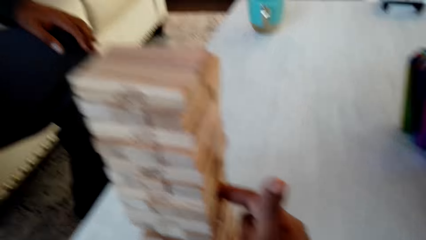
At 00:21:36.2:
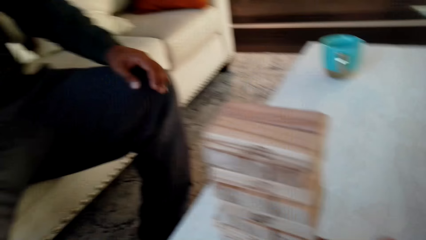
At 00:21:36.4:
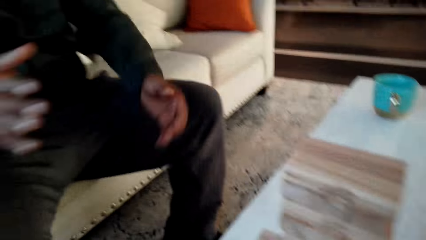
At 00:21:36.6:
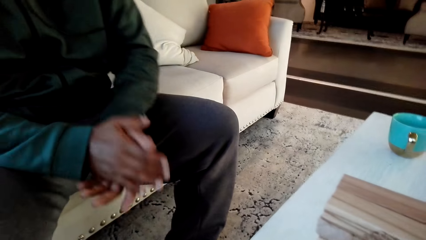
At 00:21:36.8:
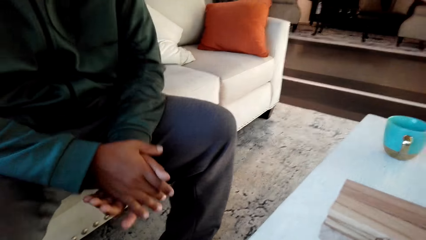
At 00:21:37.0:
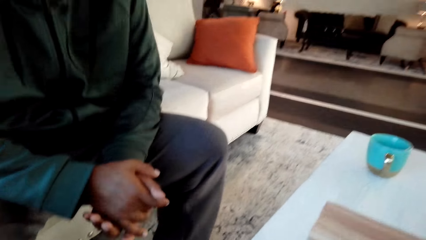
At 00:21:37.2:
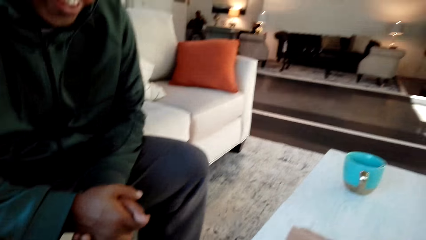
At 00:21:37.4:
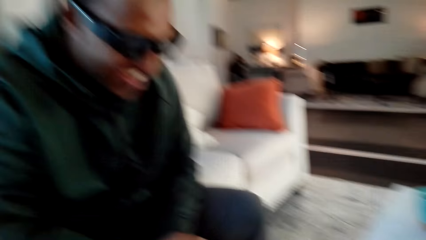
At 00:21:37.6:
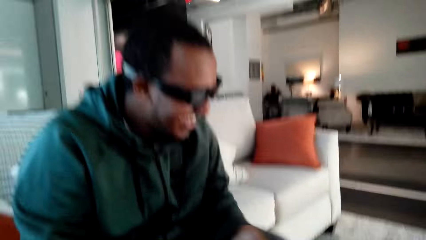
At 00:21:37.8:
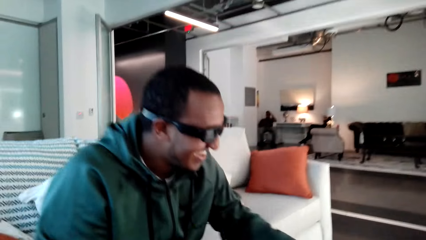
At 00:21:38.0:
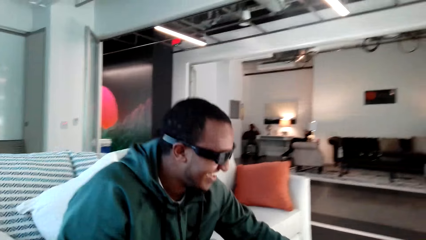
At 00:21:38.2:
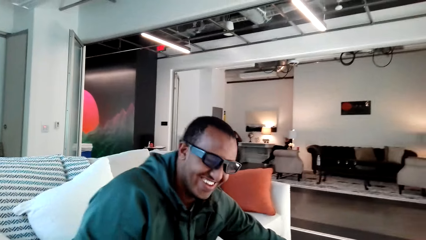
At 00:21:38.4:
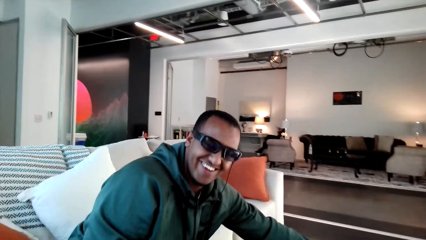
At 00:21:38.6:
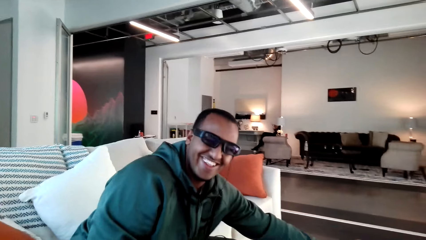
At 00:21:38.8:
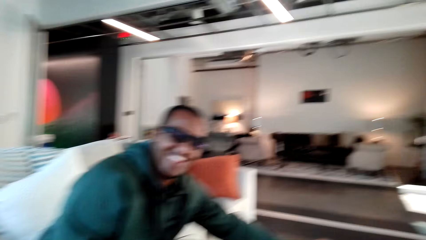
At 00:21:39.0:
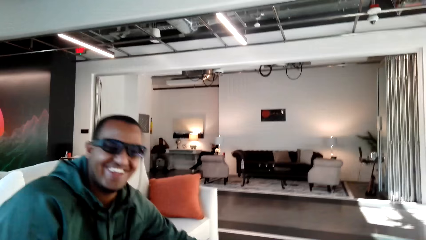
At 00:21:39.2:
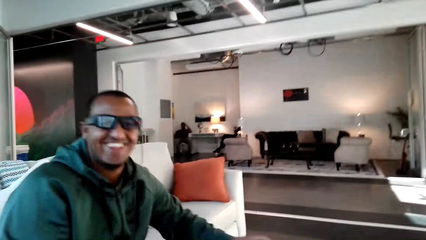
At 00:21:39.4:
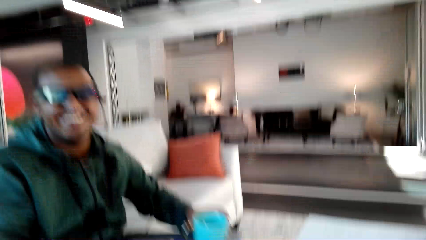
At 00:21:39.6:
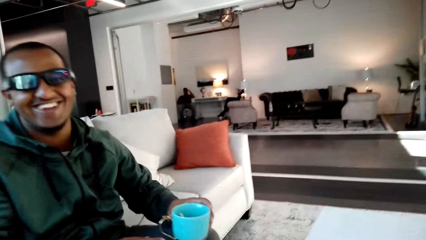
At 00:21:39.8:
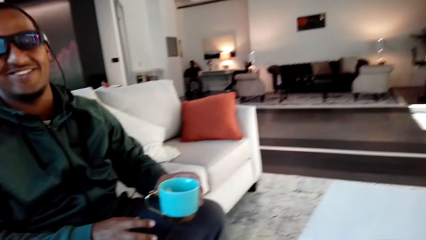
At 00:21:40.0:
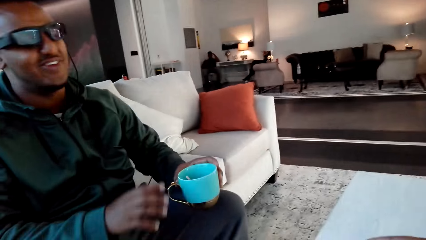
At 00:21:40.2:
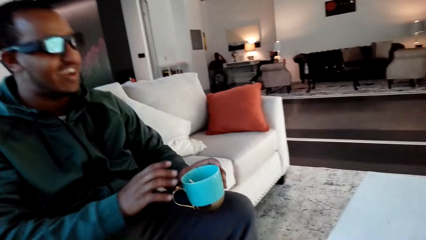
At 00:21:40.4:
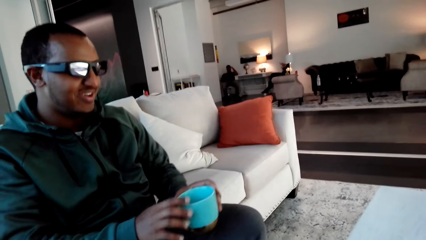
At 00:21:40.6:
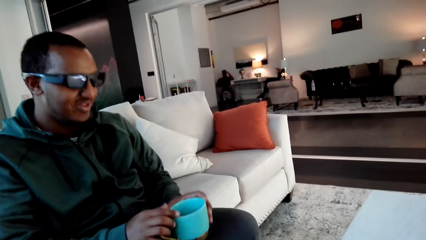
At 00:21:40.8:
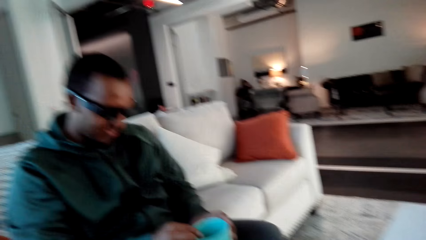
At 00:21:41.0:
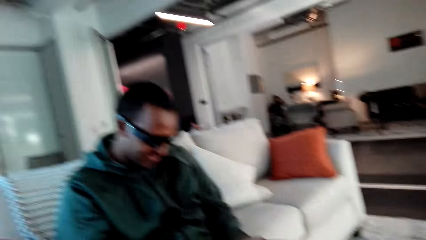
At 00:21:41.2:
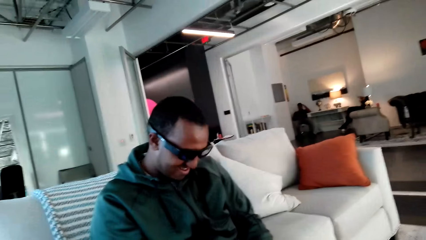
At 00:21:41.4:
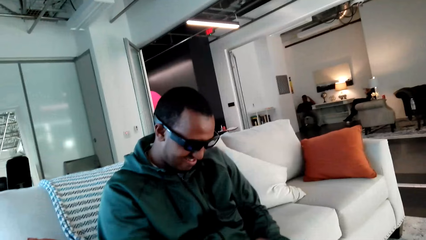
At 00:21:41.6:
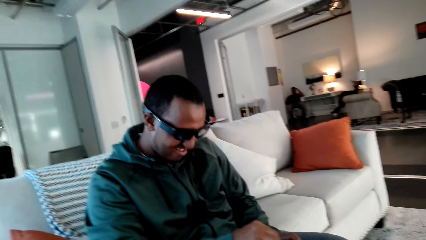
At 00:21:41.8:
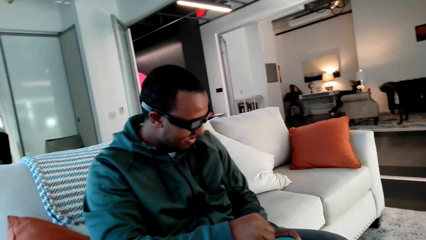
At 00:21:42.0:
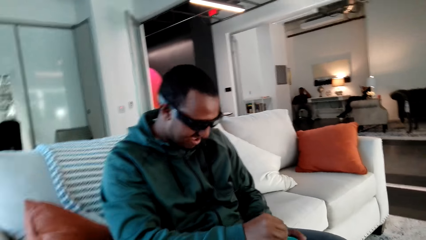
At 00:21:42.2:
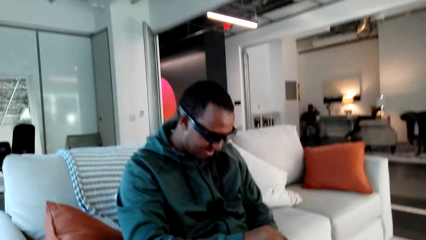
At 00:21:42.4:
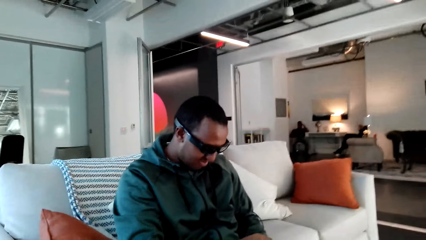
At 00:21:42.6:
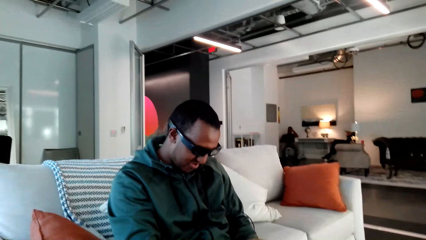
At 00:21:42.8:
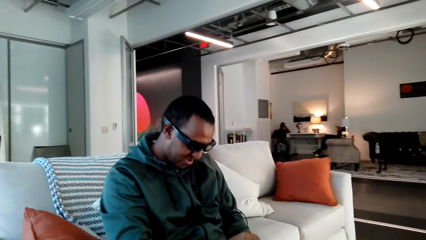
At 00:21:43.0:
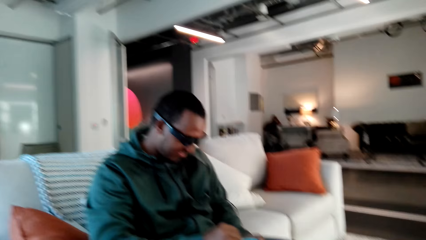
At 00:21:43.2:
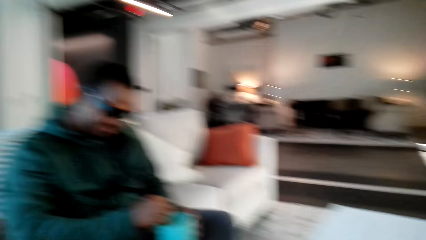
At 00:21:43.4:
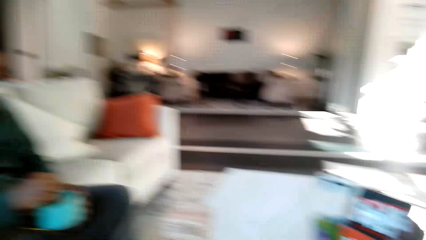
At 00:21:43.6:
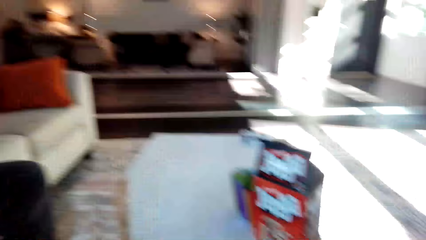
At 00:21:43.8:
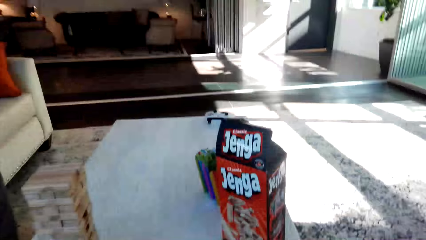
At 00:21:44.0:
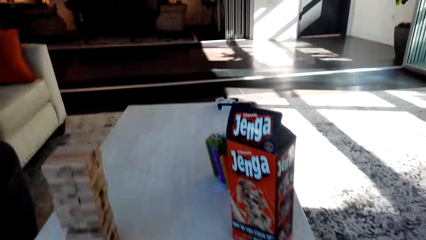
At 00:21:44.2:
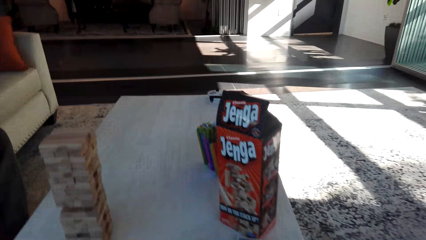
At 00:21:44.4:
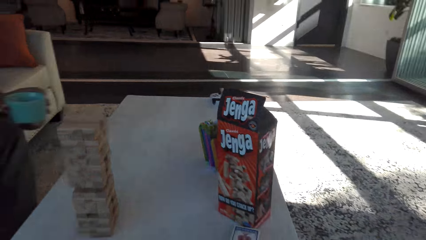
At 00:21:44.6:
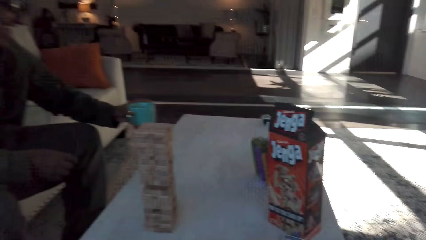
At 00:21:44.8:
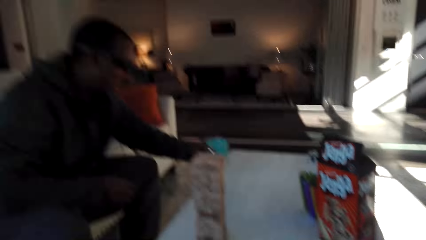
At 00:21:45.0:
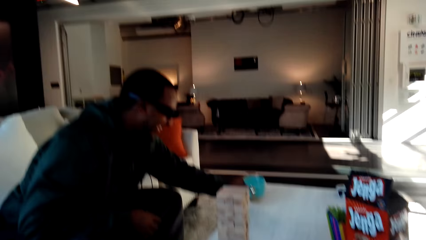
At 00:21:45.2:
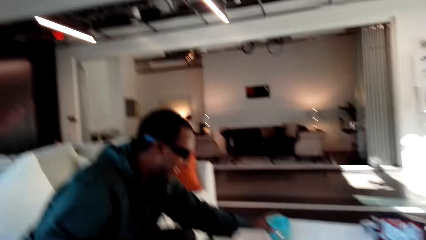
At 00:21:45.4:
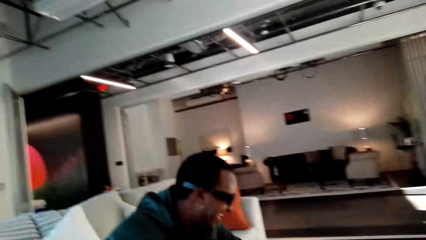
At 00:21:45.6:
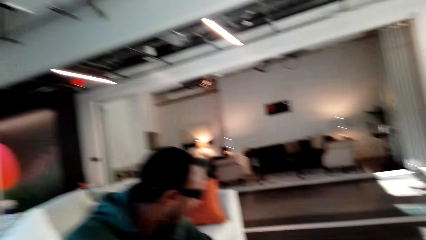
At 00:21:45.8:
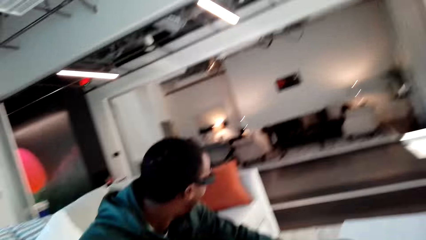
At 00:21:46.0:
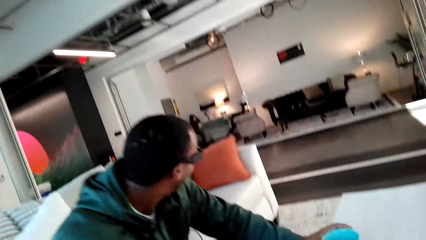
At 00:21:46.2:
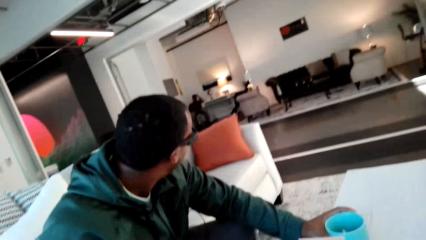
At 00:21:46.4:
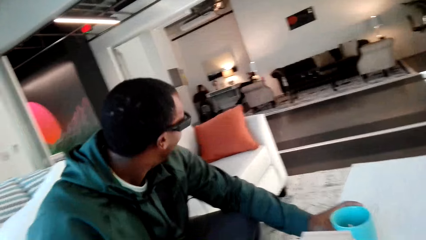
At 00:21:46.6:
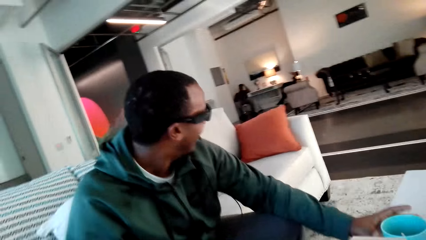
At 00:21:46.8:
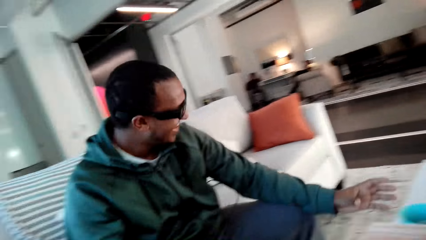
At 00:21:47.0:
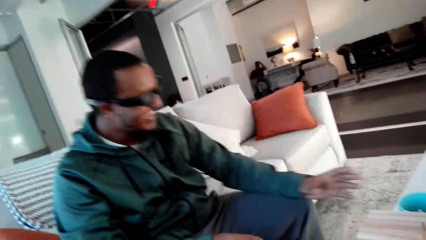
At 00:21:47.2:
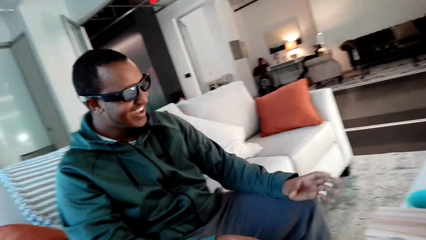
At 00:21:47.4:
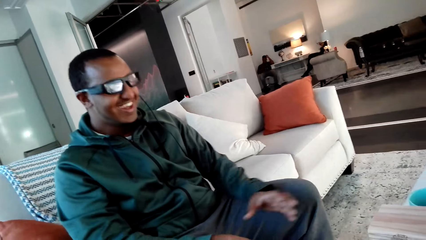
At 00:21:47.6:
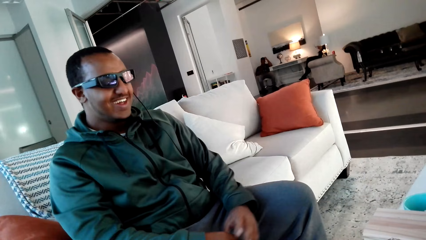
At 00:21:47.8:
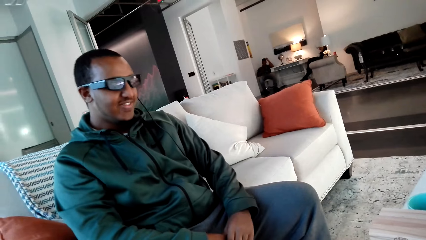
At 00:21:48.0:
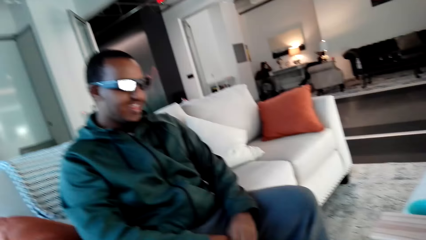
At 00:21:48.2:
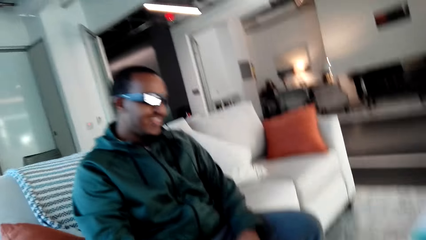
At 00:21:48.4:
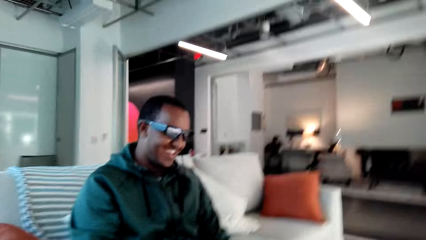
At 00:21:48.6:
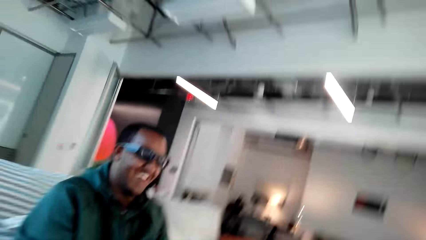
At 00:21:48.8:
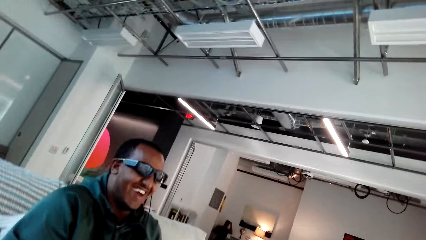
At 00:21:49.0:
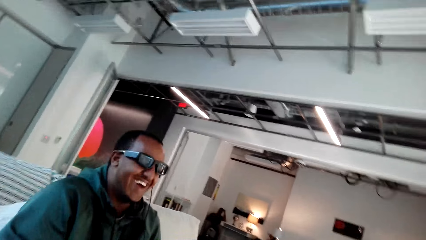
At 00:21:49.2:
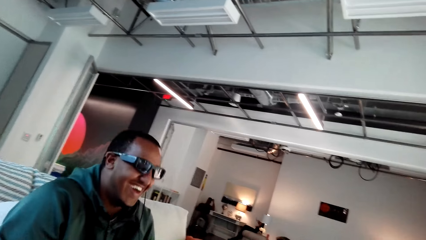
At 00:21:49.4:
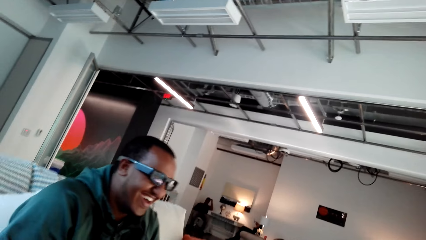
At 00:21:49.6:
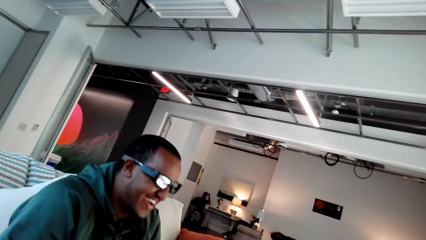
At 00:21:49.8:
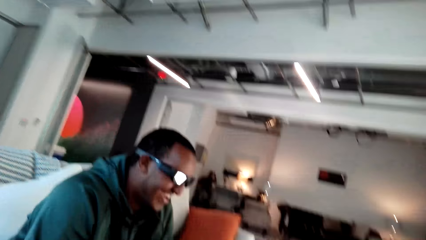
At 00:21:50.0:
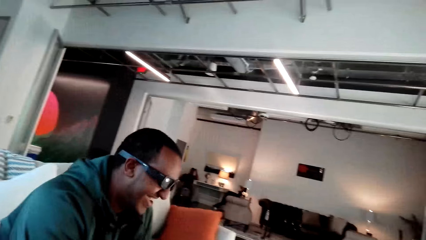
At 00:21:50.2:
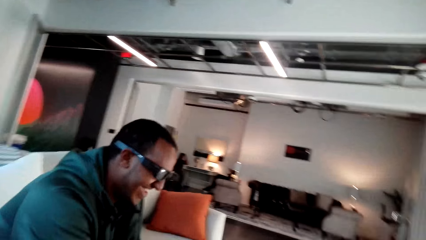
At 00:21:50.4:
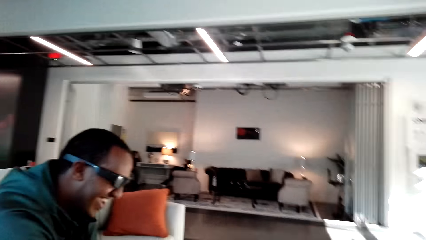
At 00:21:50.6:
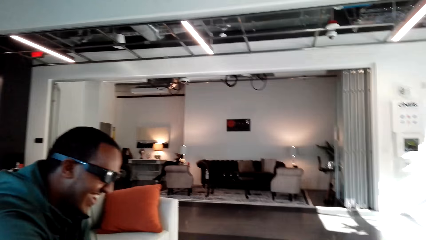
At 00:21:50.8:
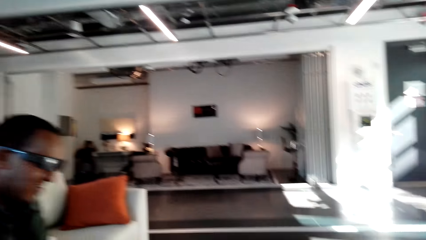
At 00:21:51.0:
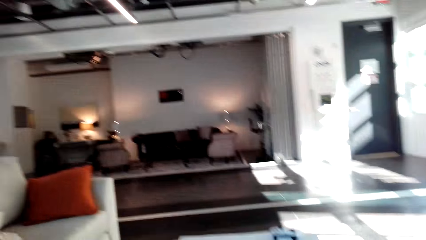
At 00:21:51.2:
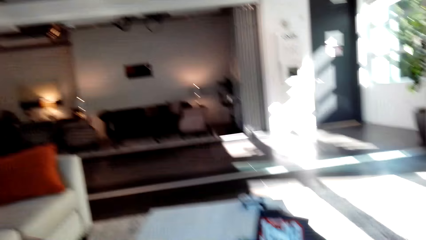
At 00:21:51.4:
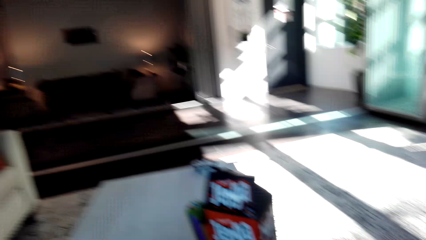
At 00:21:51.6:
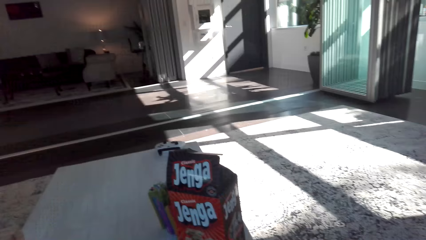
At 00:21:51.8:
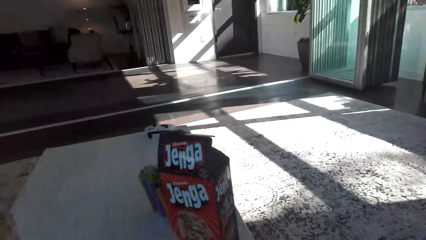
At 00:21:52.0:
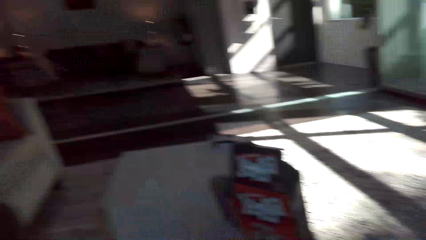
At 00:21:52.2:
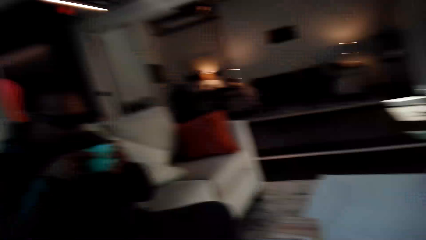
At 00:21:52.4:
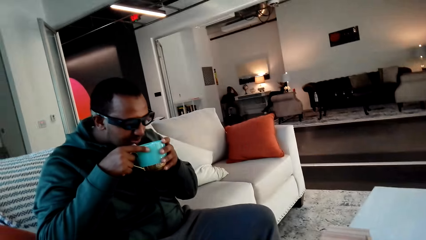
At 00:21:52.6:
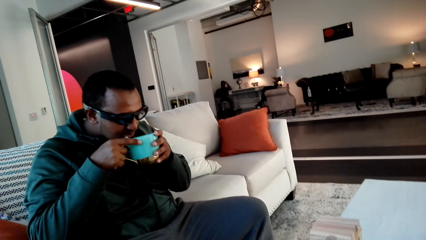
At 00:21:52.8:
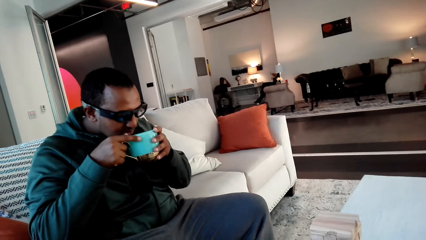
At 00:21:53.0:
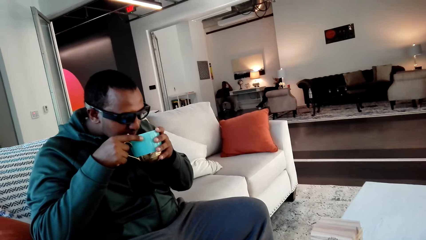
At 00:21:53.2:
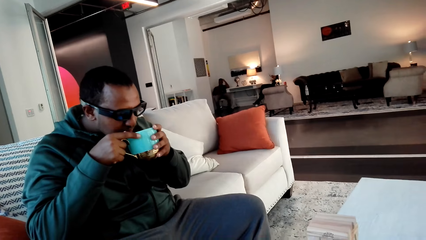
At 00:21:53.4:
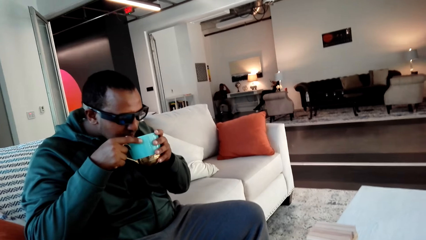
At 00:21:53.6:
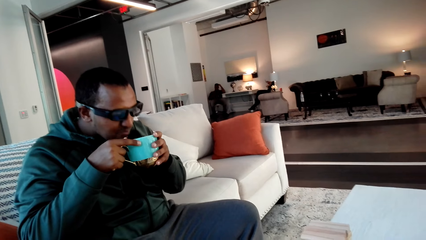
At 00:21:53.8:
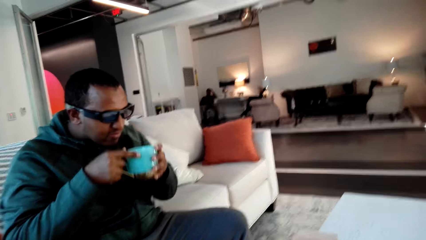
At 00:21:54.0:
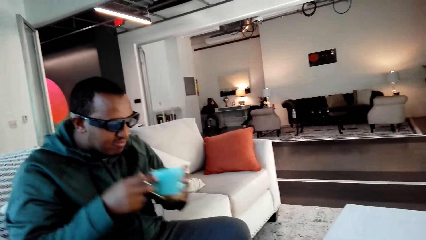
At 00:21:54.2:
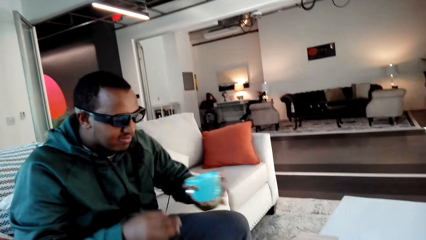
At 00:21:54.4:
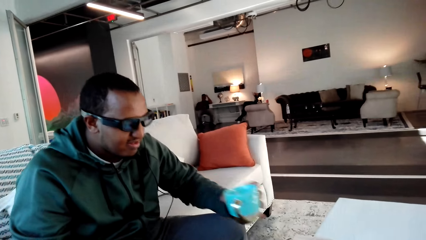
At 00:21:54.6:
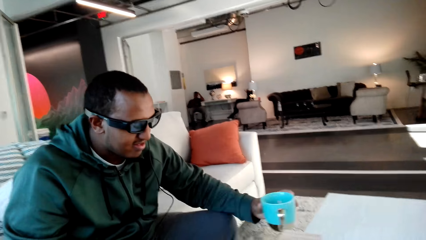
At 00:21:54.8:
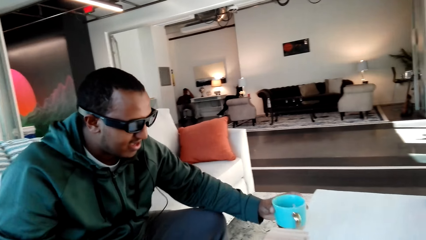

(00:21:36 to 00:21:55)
A man picks up a cup of coffee. The camera wearer converses with the man. The man drinks the coffee and stirs the coffee. The camera wearer converses with the man. The man places the cup on the table. The camera wearer converses with the man. The man looks around the house. The camera wearer converses with the man. The man picks up the cup of coffee. The camera wearer converses with the man. The man drinks the coffee.
